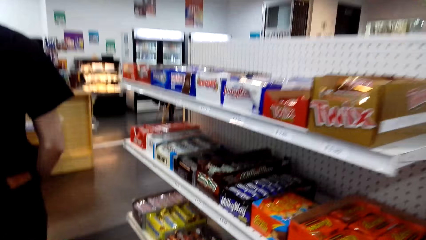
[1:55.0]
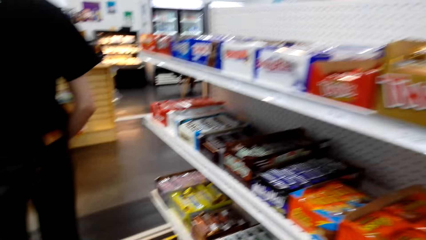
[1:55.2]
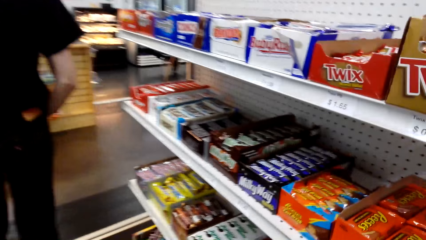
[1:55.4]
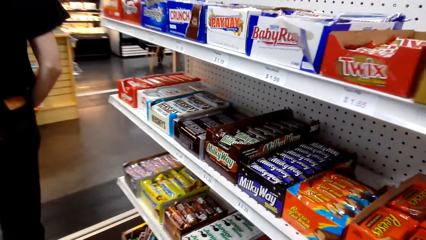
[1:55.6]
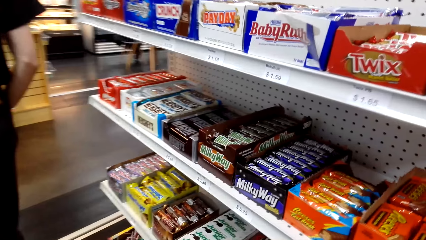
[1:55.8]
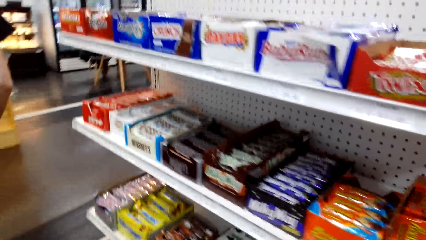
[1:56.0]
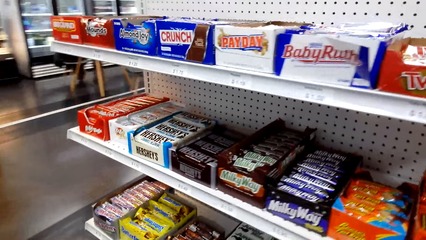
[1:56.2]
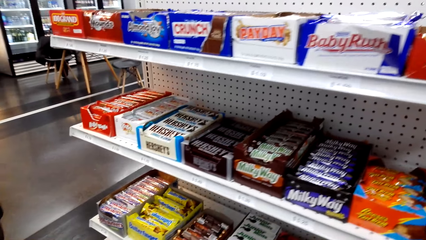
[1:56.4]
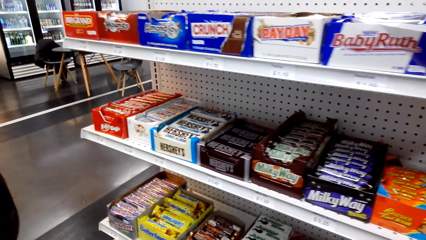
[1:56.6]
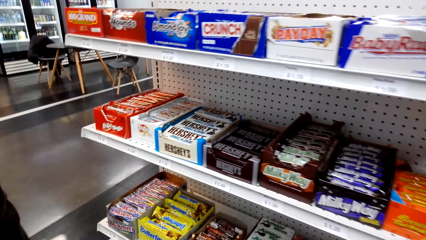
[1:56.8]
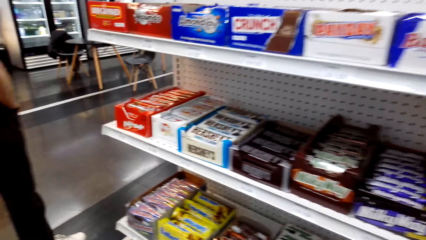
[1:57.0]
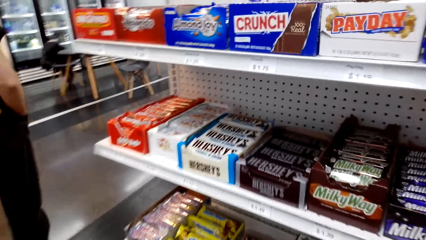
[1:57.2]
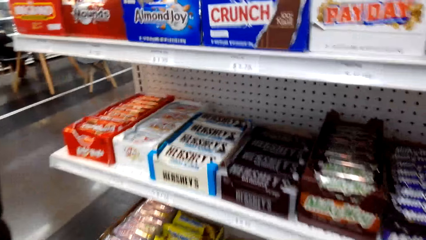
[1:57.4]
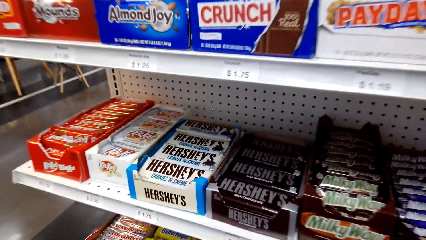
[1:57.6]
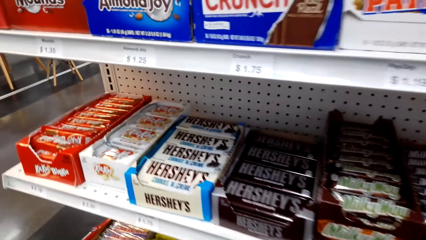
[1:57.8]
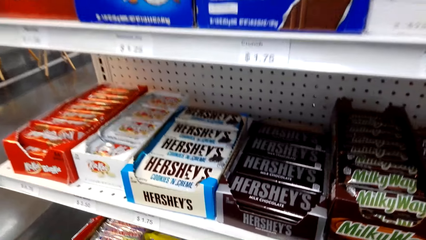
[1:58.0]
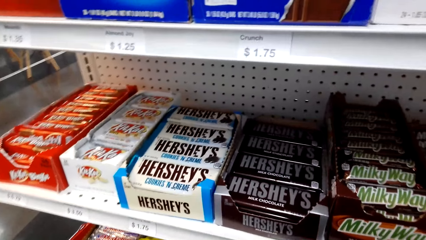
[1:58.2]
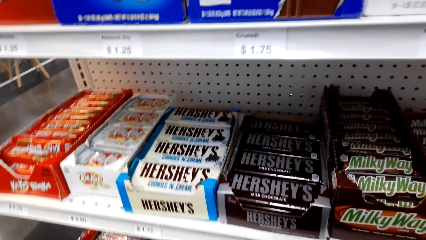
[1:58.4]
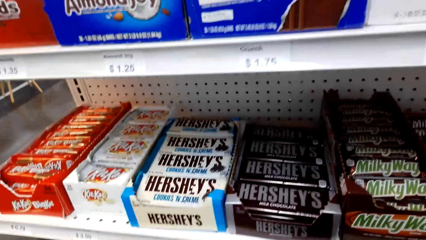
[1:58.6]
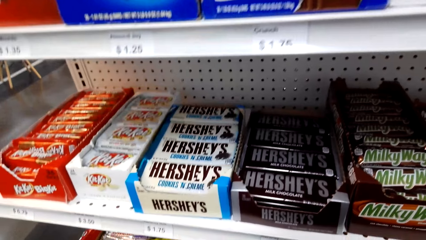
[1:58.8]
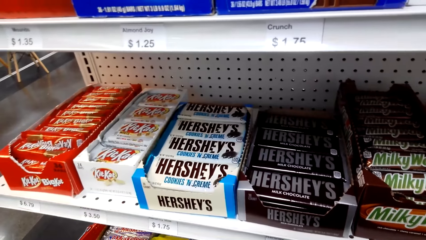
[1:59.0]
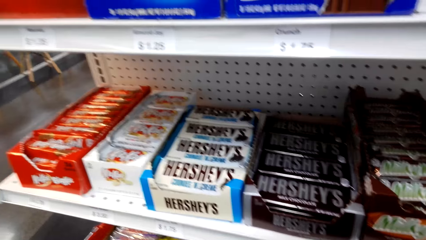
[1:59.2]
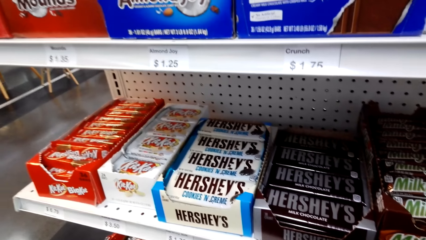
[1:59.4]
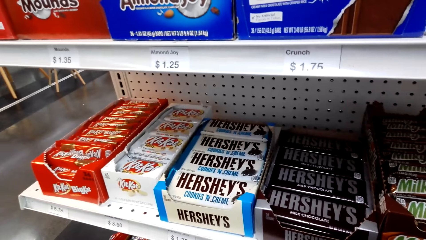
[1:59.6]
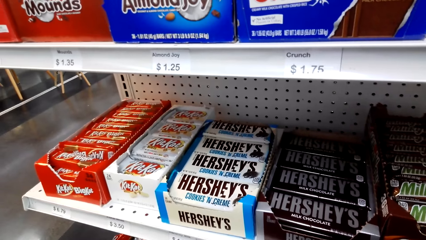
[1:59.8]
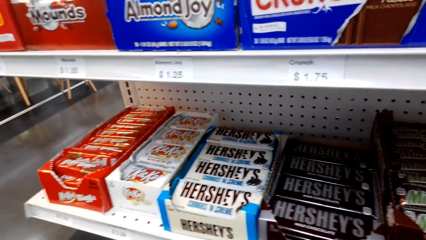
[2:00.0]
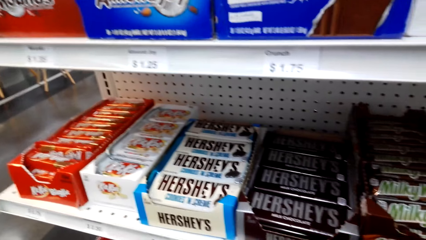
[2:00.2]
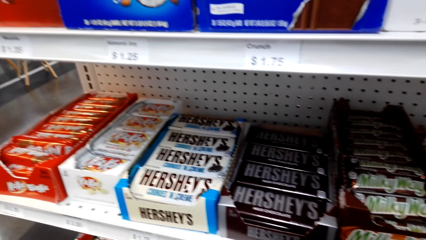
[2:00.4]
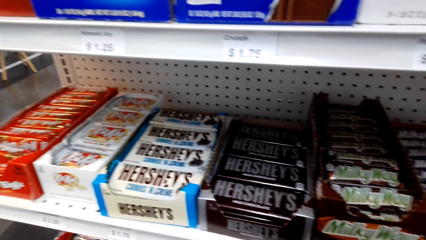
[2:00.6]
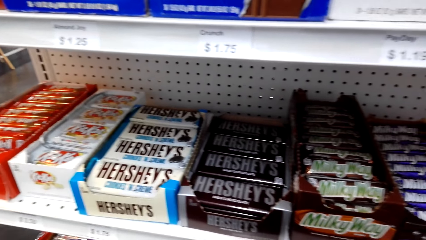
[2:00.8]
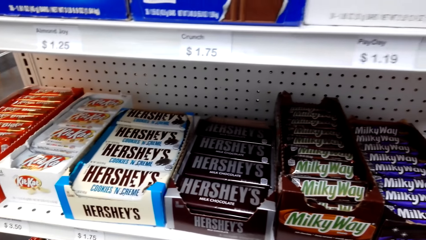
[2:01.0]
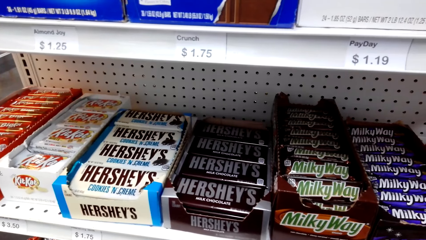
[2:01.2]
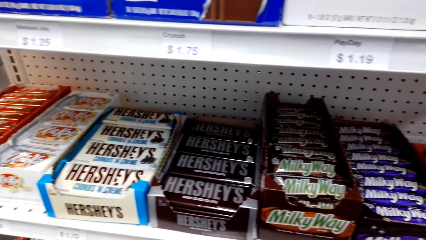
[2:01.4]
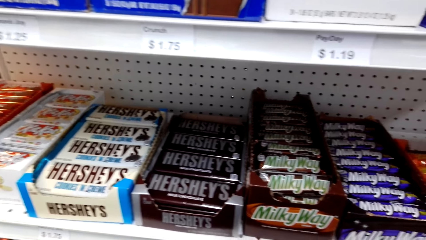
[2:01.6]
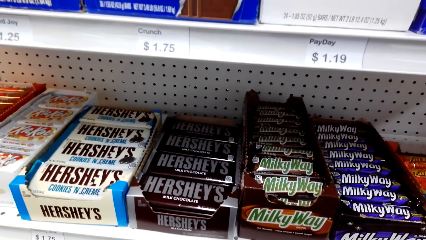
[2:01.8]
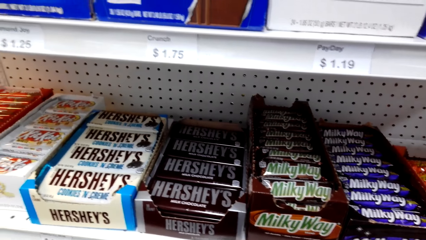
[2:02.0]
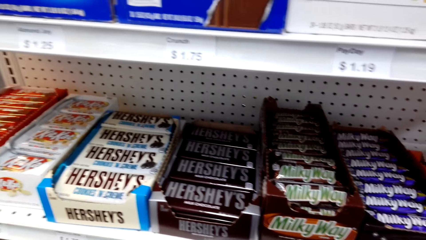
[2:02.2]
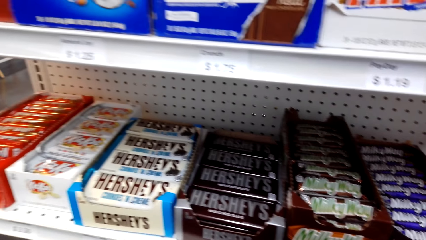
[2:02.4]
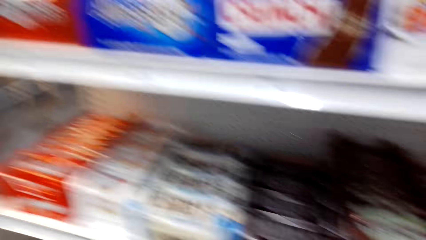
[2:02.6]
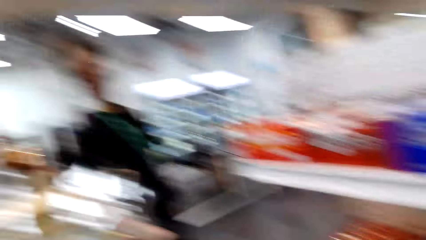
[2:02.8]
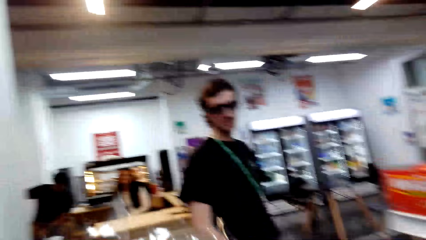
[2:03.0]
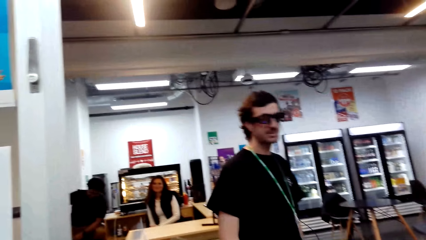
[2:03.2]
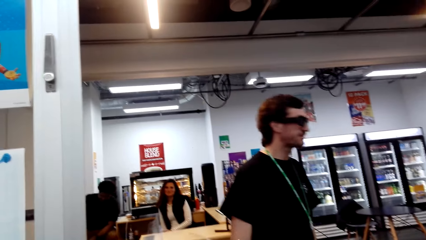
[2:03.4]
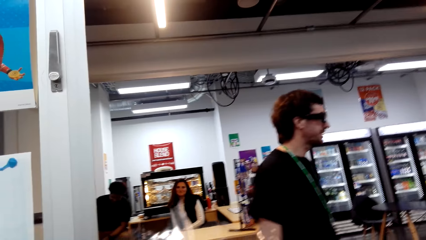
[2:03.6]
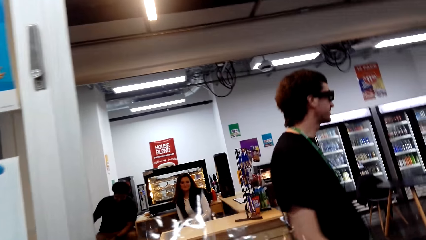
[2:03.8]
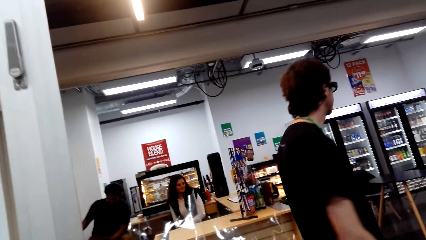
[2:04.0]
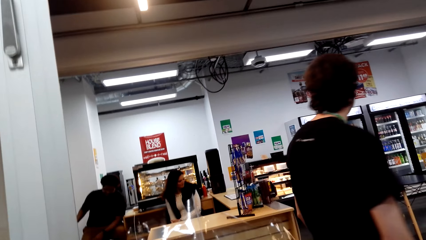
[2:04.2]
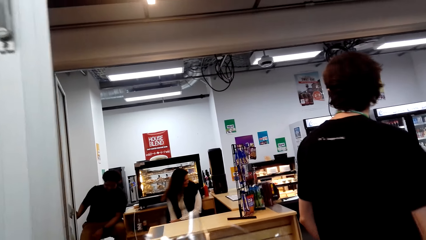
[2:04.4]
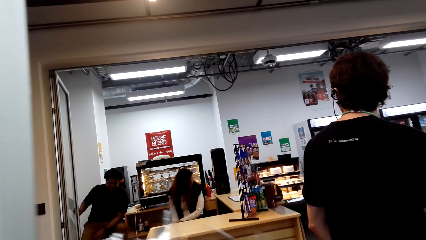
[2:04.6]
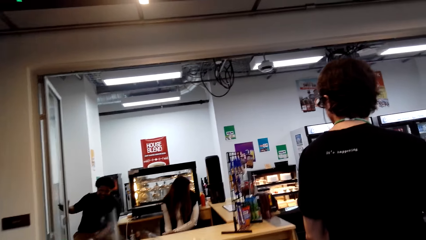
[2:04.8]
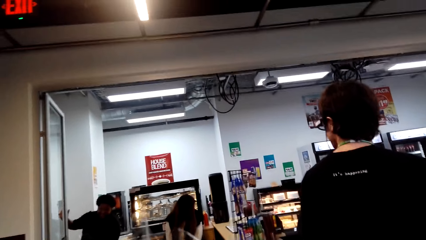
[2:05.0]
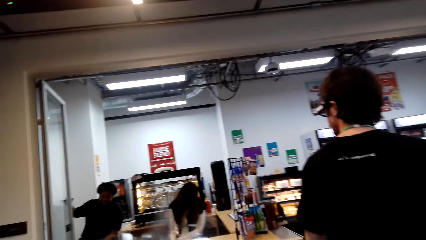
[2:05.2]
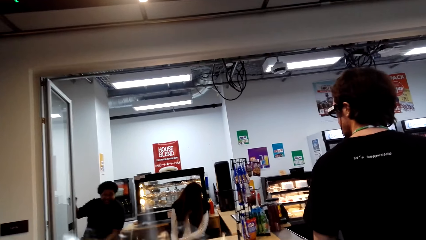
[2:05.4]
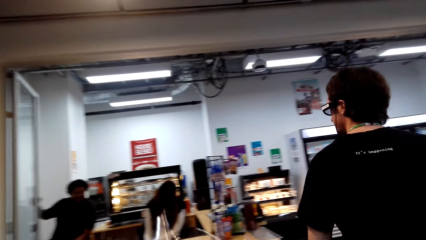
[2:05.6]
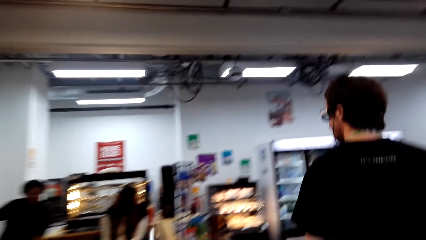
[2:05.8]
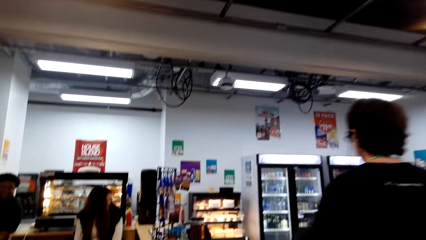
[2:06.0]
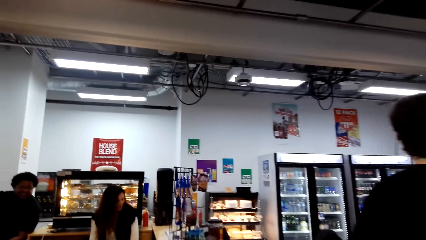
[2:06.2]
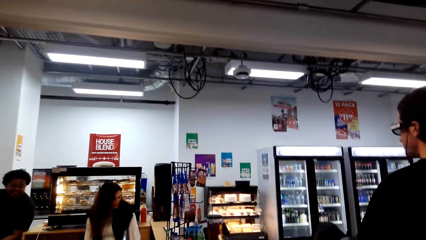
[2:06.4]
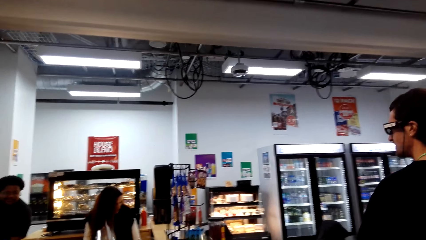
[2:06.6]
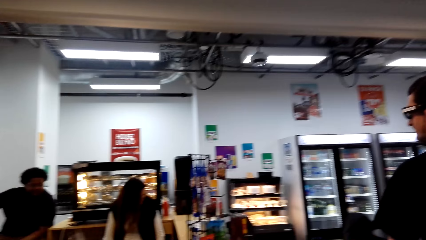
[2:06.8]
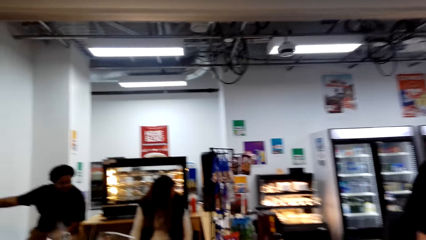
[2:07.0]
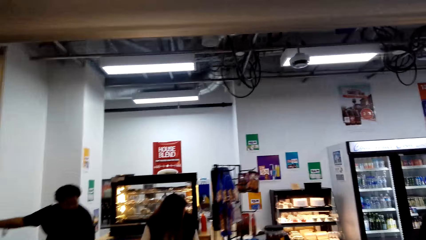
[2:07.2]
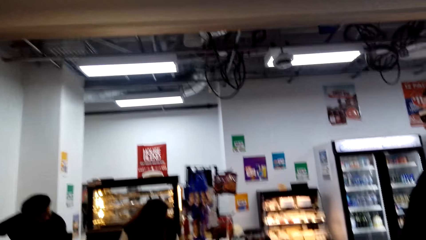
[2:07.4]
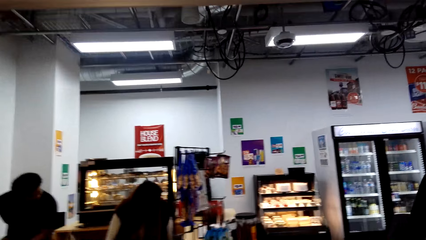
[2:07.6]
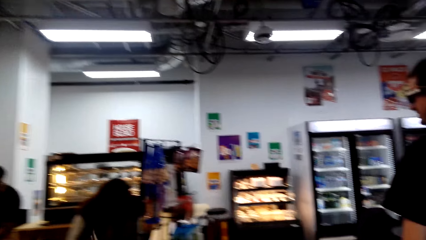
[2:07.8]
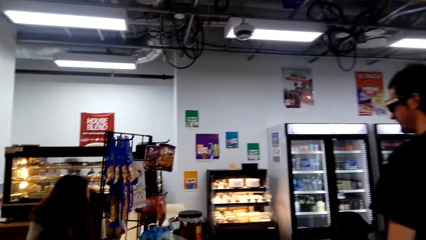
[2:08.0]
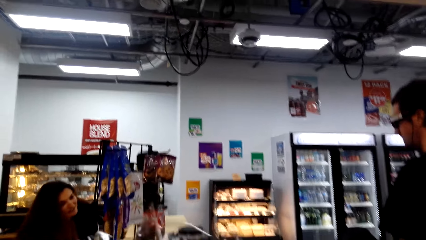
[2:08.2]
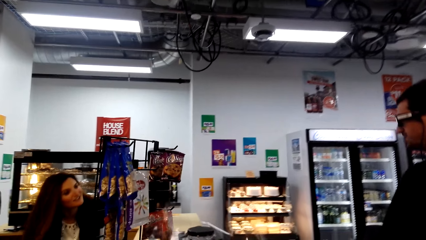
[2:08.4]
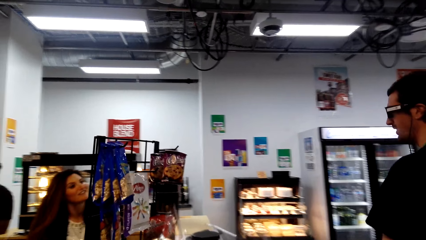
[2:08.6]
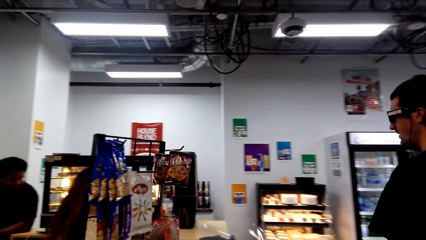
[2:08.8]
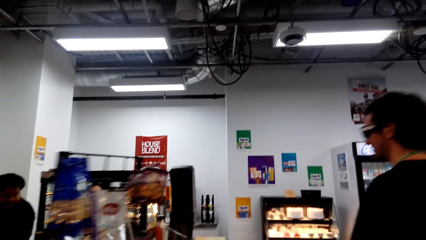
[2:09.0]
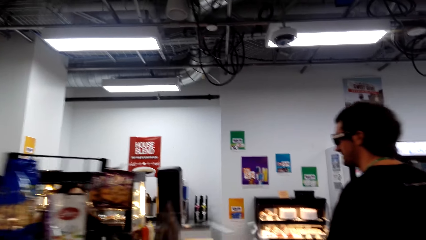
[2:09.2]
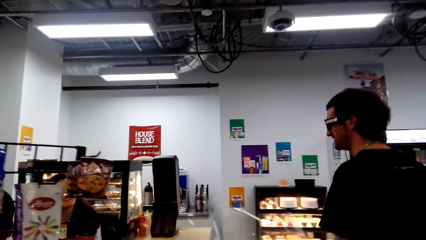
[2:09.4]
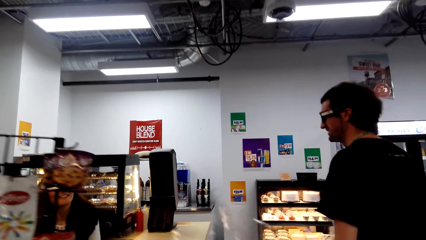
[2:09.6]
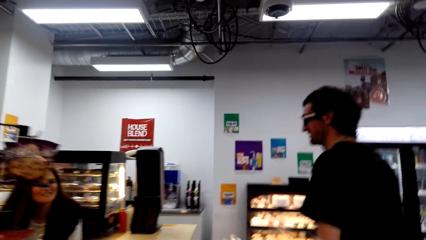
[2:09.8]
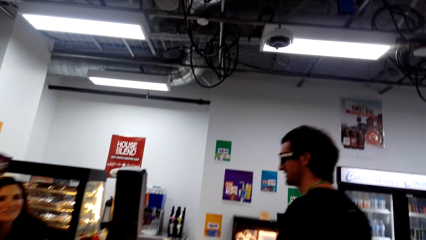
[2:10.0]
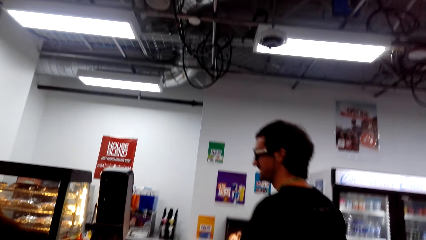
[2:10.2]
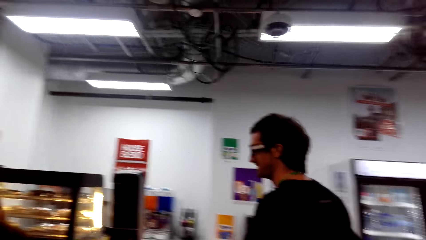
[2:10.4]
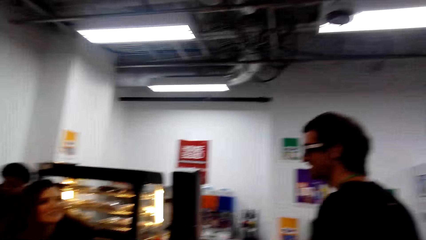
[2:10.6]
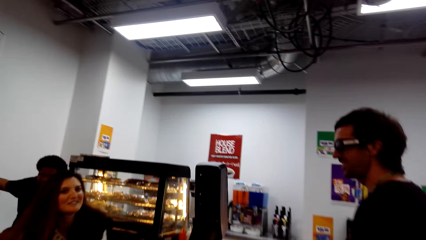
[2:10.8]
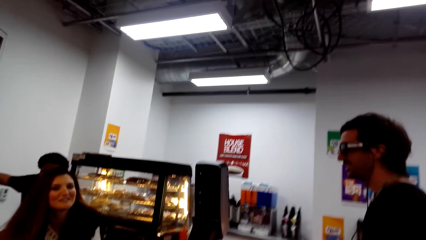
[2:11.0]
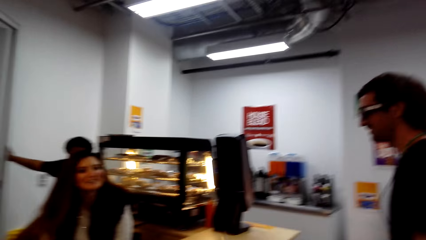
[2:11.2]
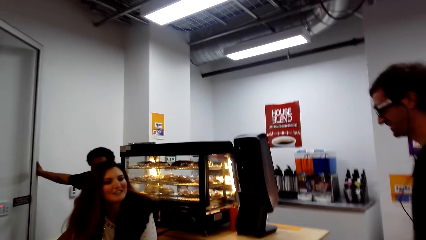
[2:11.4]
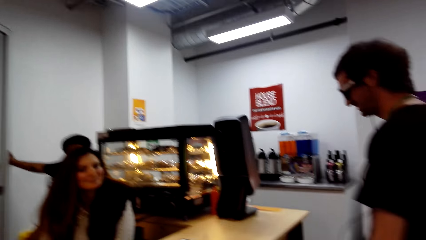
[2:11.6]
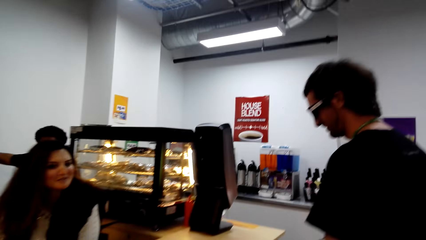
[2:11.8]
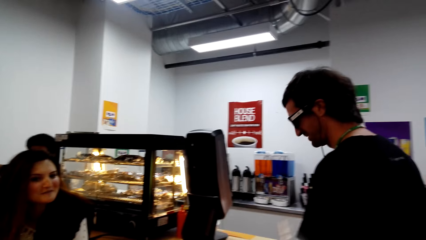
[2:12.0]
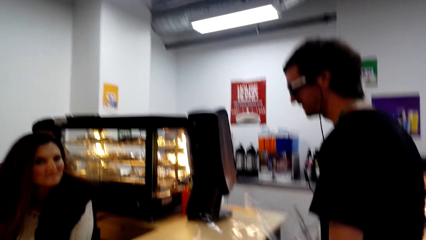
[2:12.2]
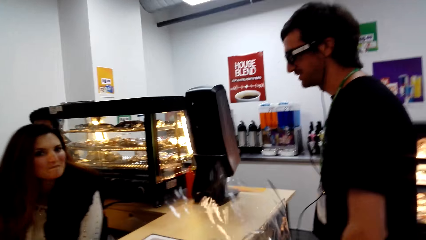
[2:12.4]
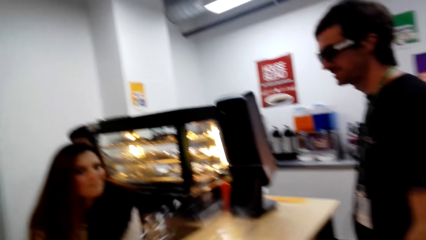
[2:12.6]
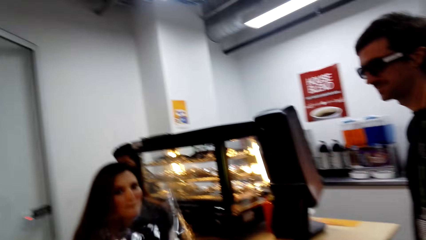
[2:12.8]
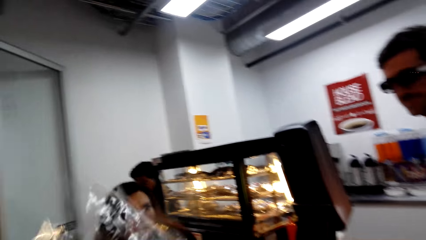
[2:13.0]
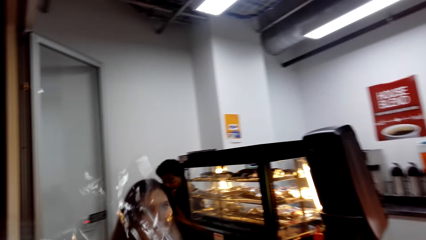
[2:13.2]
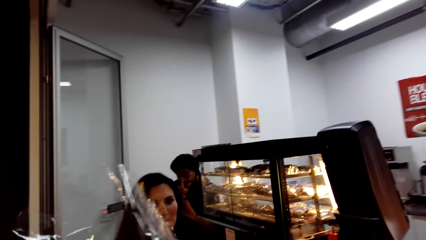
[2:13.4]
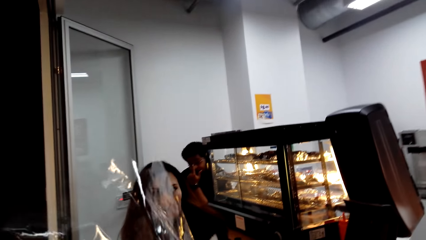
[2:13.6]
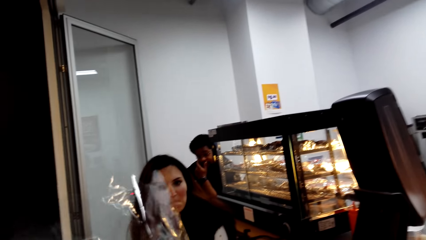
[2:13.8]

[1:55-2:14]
The camera wearer looks at the shelf. They look around. A man steps forward. The camera wearer steps forward. They pass the flowers to a lady.
